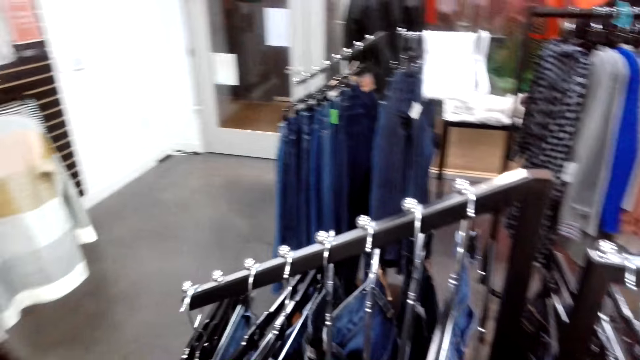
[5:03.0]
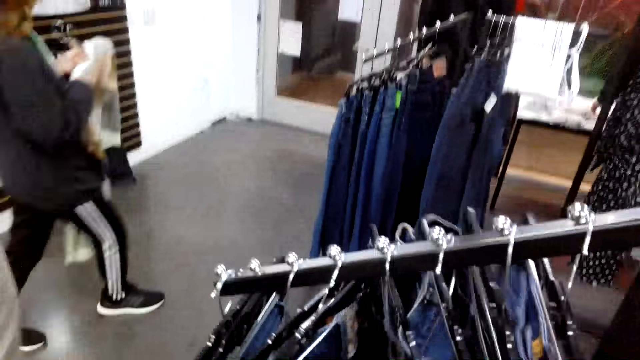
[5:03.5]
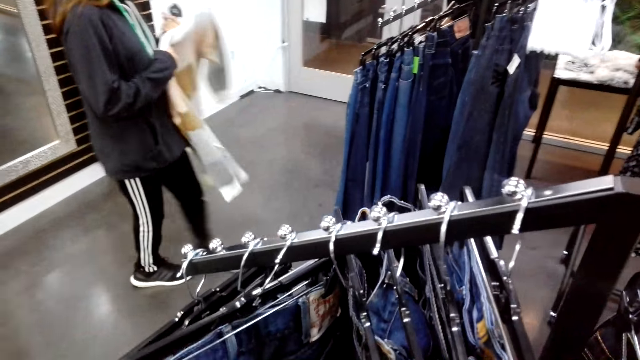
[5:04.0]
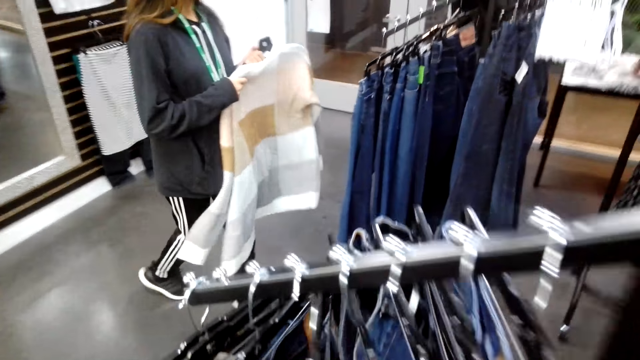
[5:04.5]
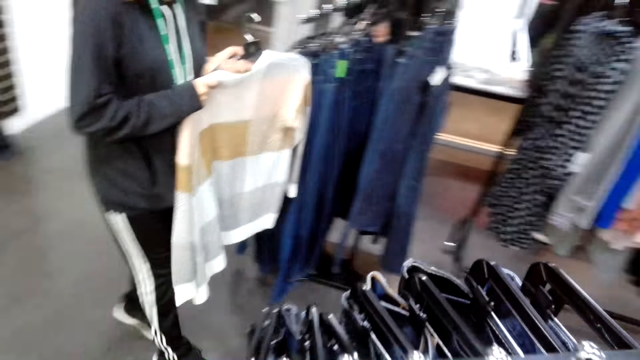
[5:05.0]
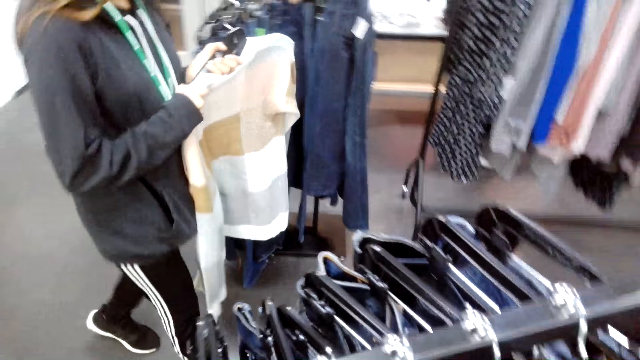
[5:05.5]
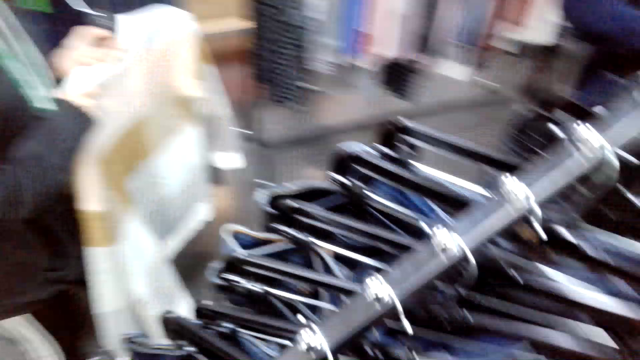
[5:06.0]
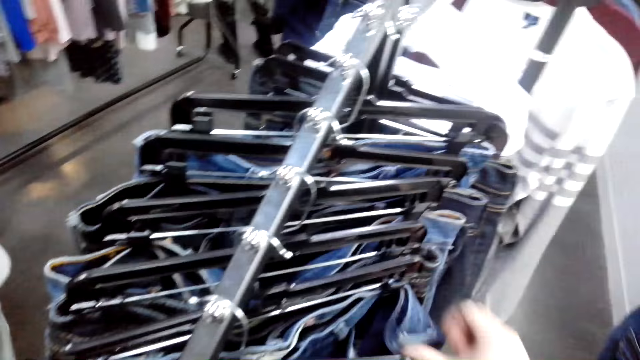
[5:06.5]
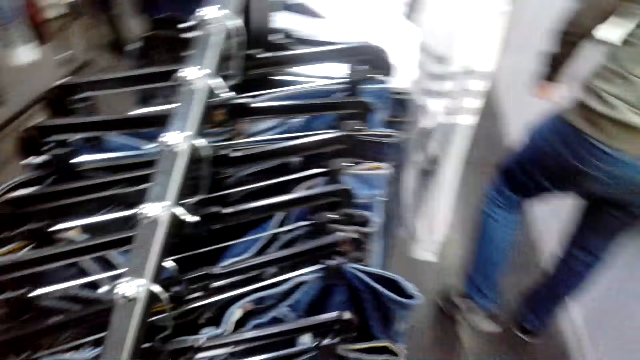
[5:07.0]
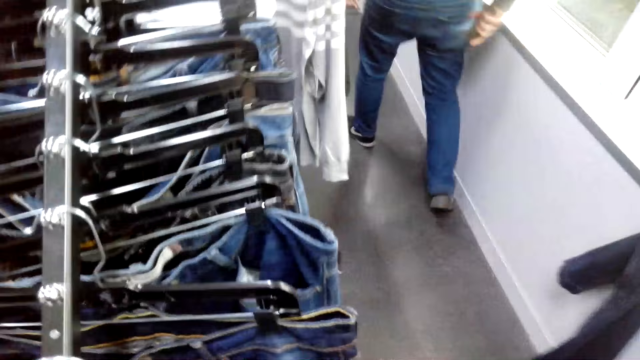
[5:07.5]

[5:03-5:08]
A woman walks around.

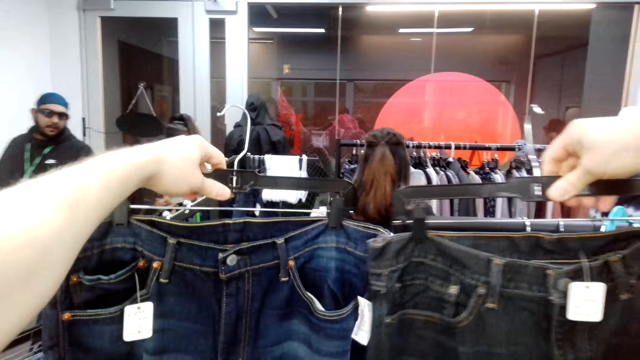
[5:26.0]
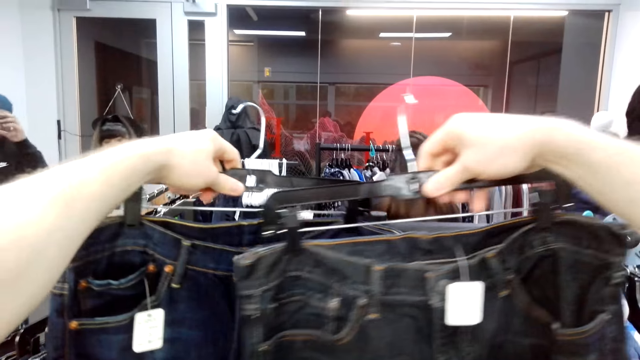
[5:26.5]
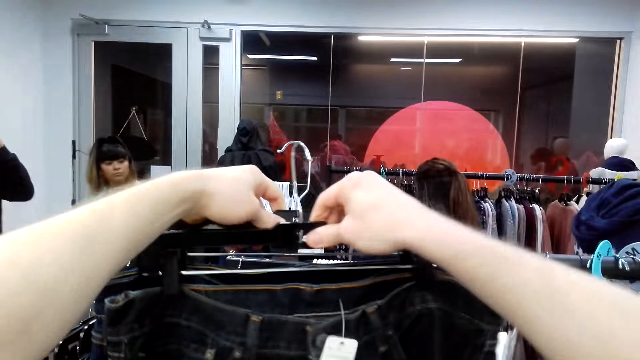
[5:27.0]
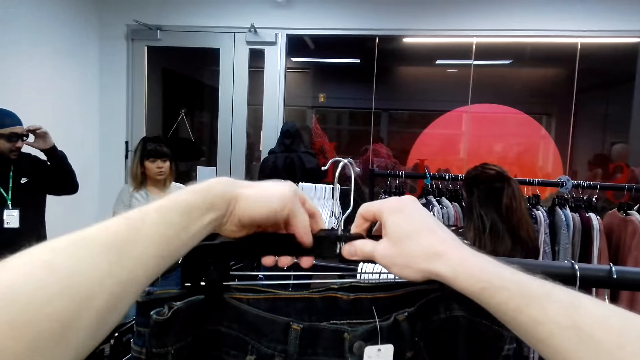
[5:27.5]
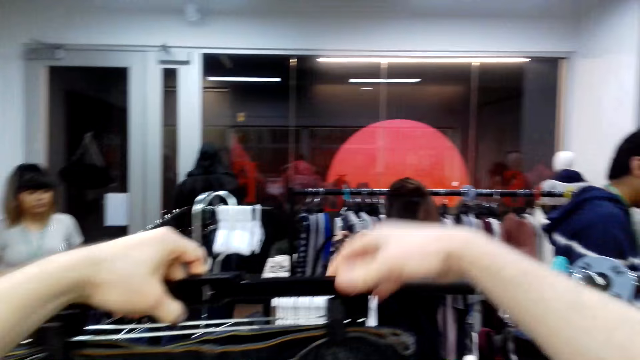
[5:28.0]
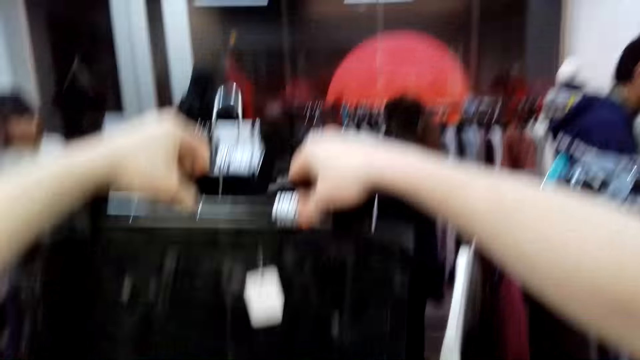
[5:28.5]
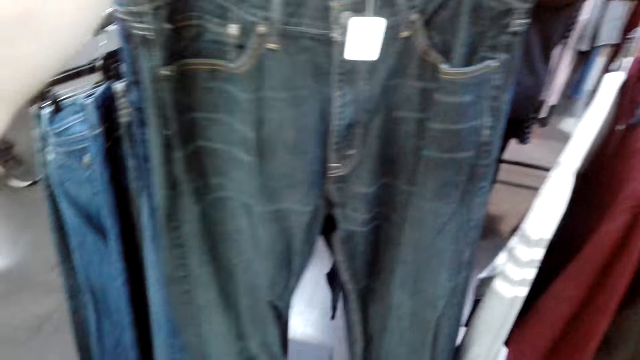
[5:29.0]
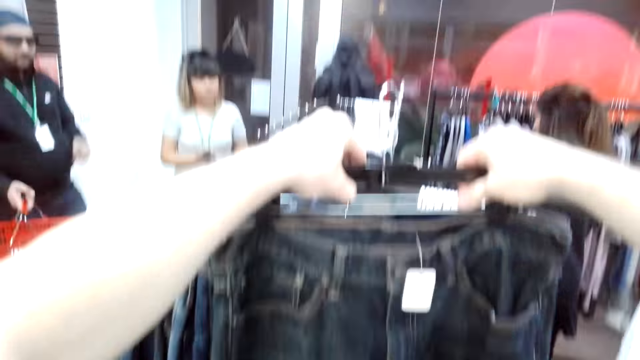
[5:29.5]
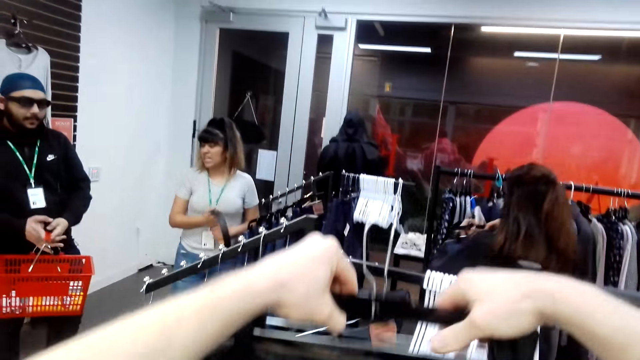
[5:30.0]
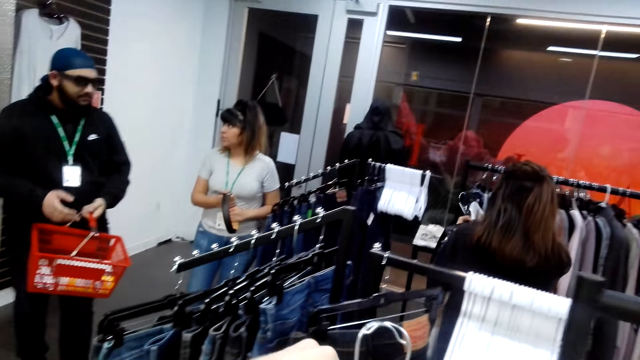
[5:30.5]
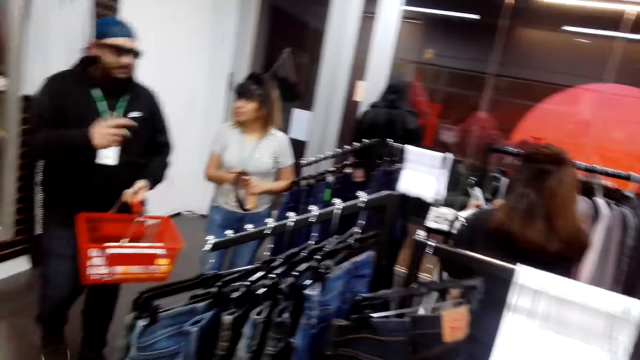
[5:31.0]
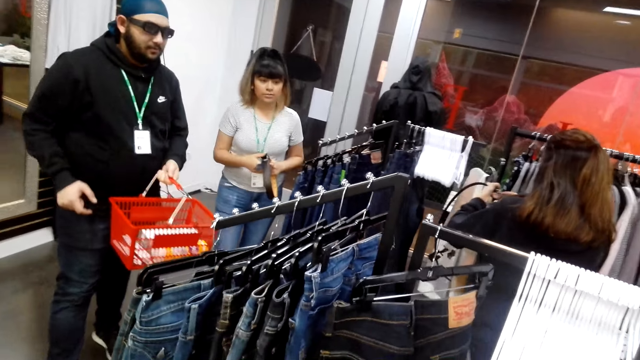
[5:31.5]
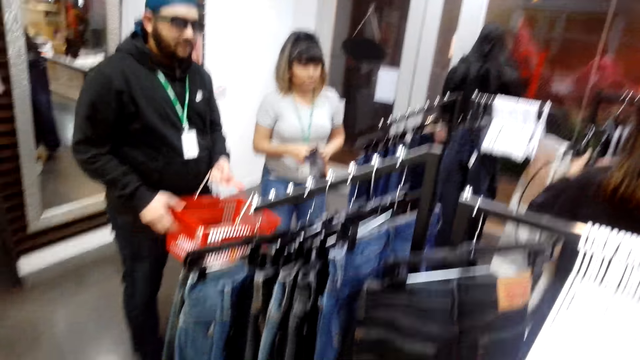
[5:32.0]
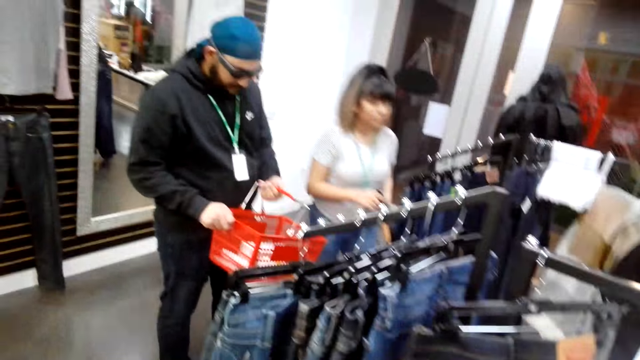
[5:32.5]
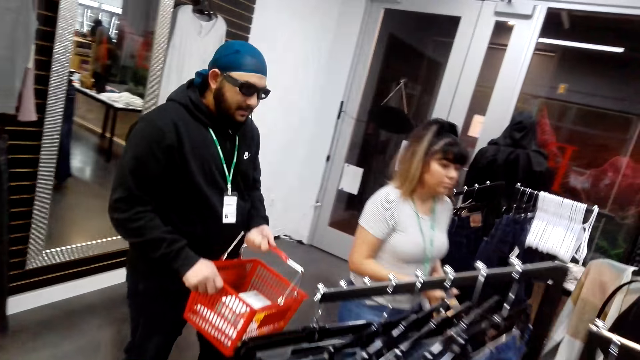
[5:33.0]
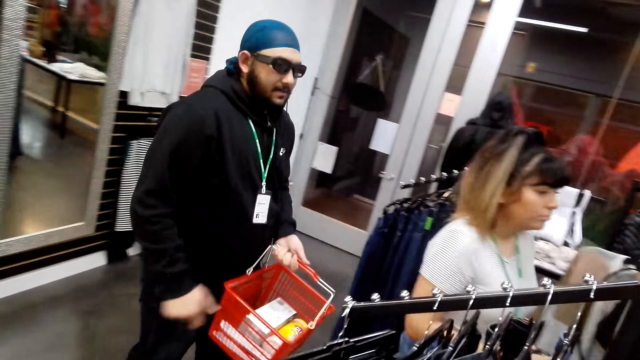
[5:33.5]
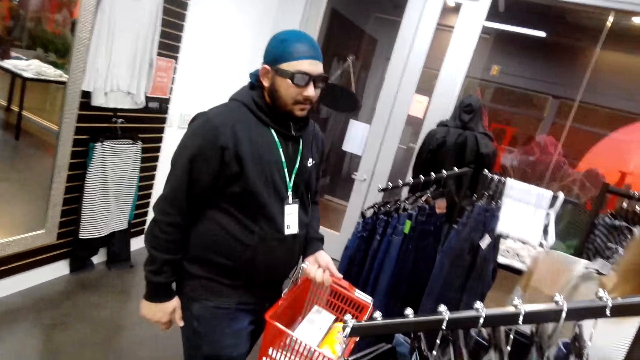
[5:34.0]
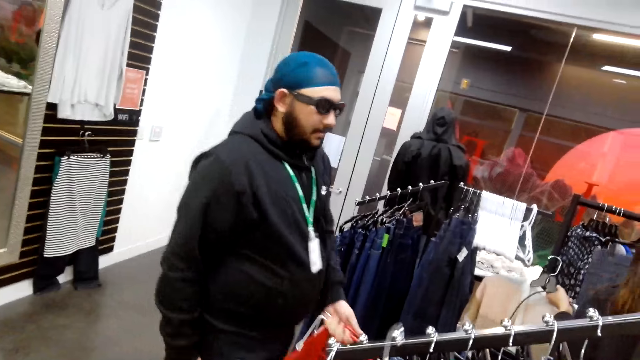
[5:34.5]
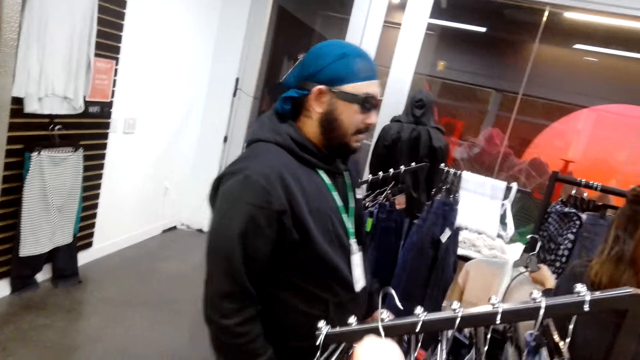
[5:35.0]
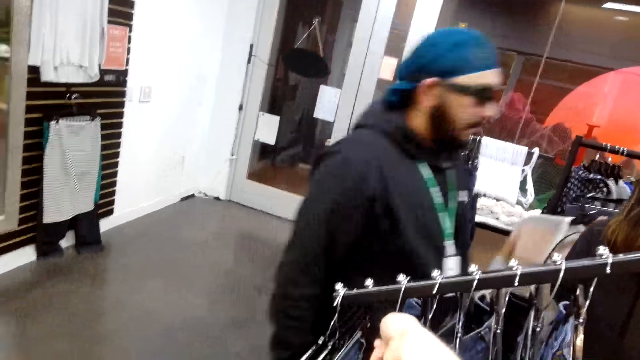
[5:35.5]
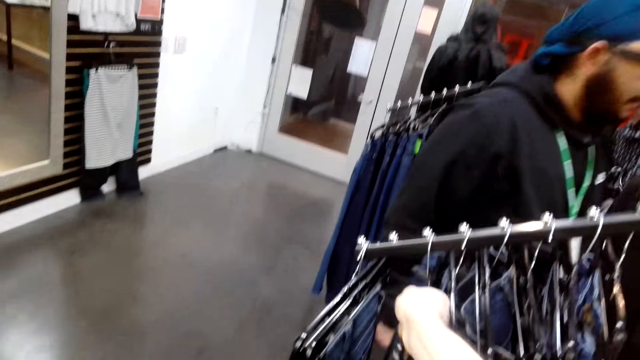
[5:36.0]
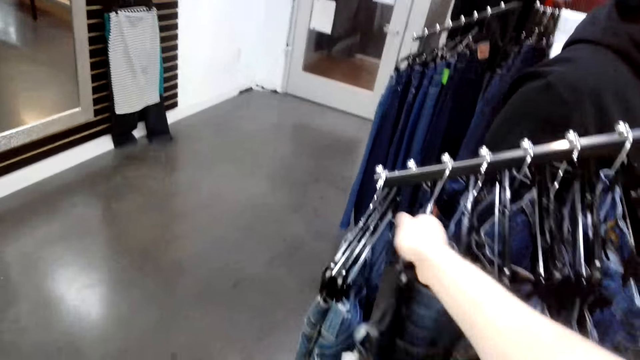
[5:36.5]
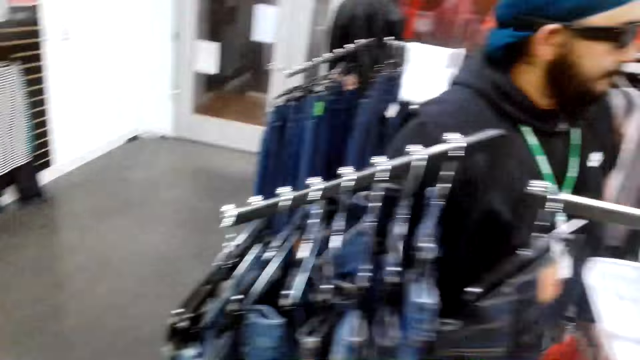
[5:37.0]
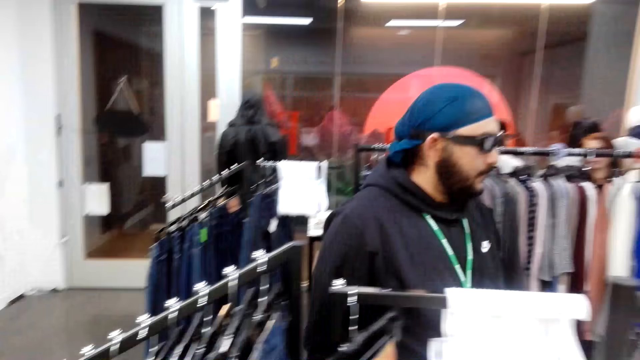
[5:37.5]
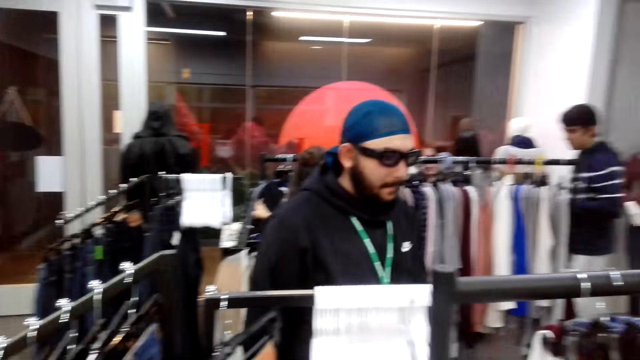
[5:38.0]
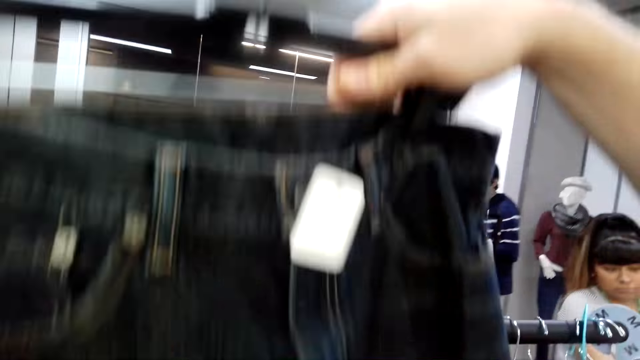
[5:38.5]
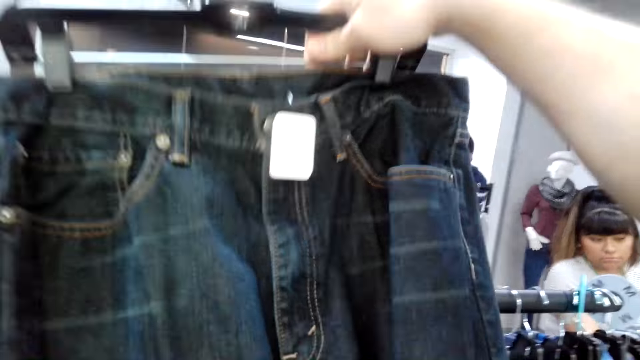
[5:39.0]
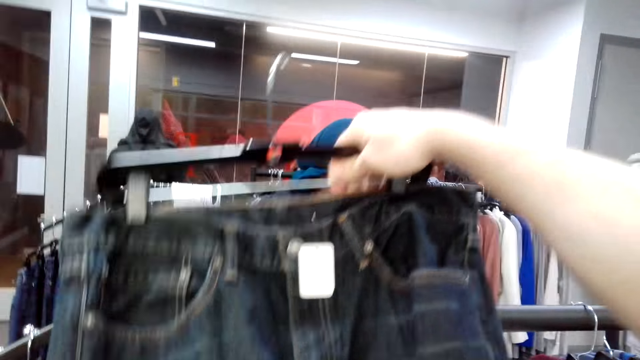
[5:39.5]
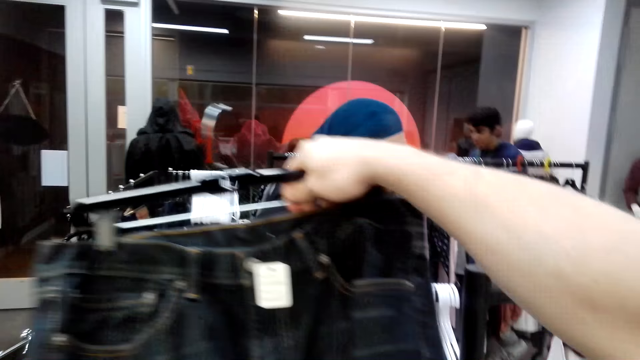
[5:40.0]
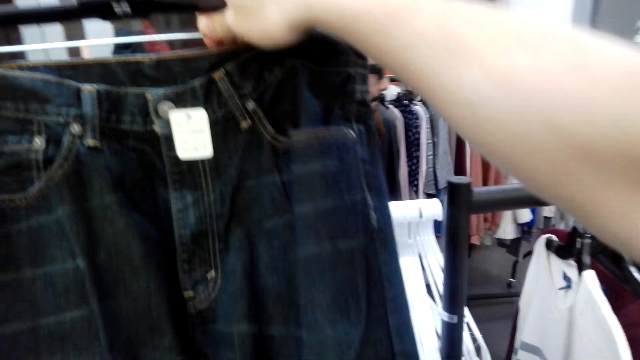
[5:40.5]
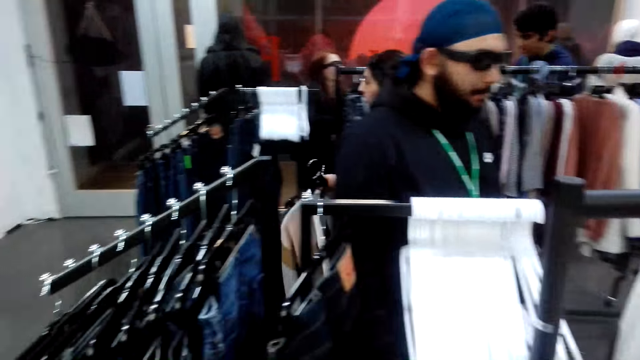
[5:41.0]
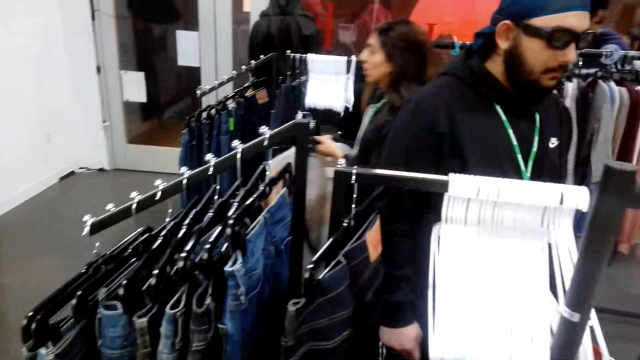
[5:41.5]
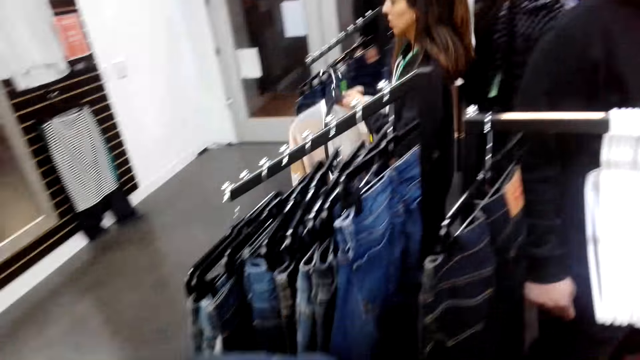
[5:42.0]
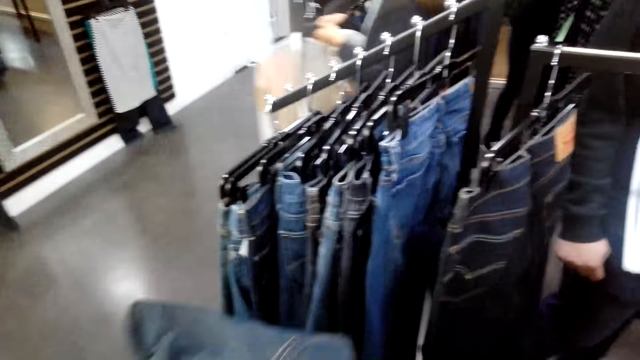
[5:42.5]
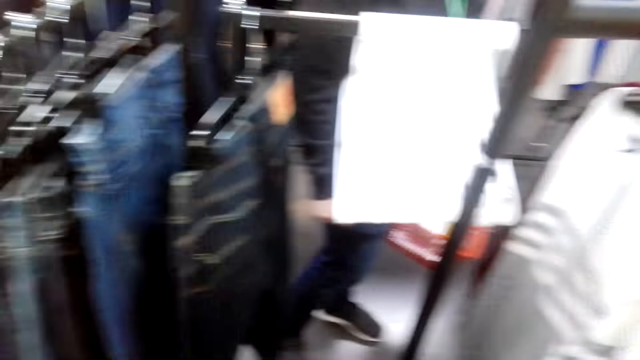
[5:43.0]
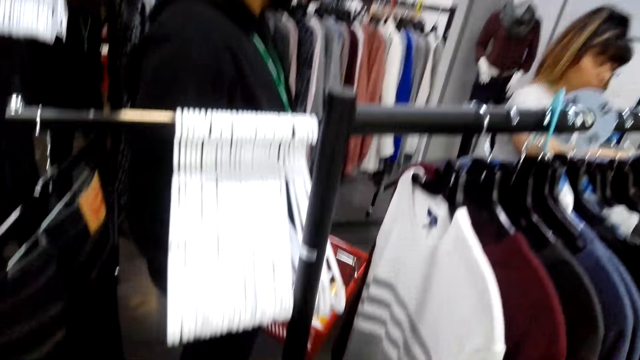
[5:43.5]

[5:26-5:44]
The camera wearer puts the clothes together. A man walks. A woman walks. The camera wearer looks around. They lift the trouser. Another woman walks around.
